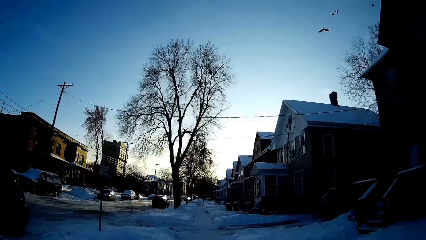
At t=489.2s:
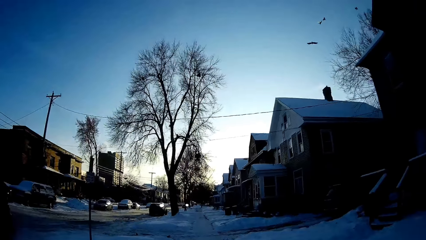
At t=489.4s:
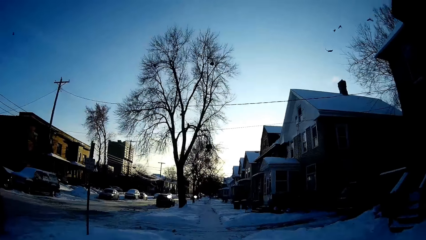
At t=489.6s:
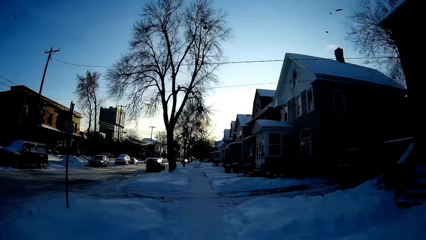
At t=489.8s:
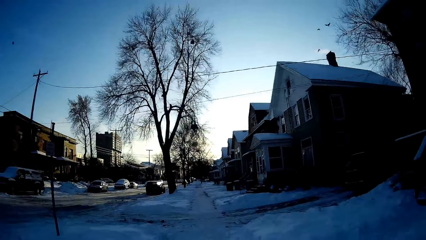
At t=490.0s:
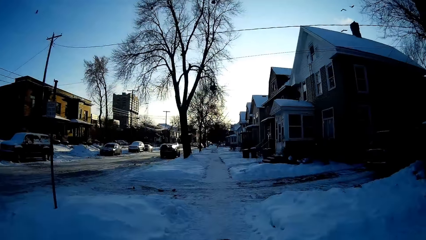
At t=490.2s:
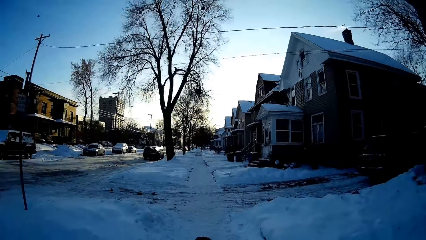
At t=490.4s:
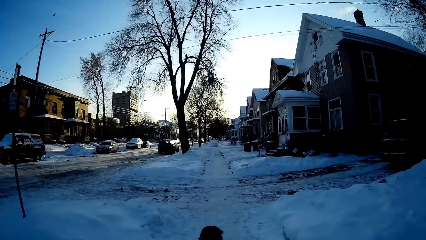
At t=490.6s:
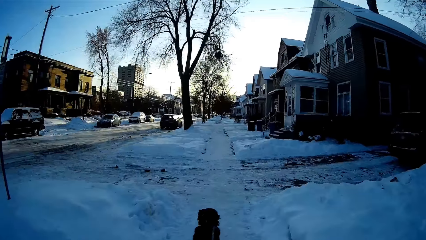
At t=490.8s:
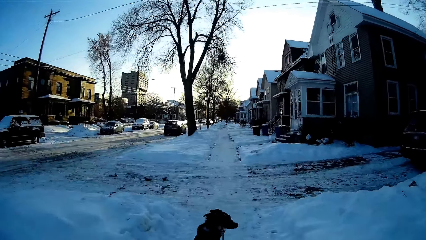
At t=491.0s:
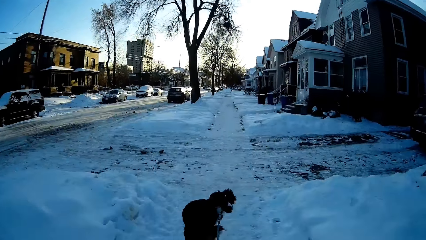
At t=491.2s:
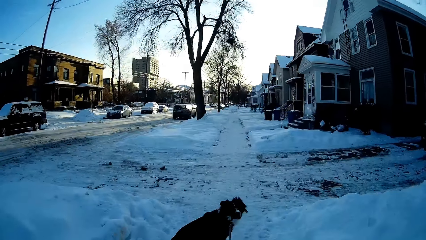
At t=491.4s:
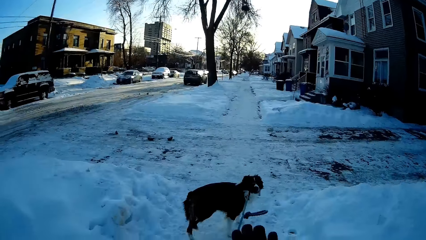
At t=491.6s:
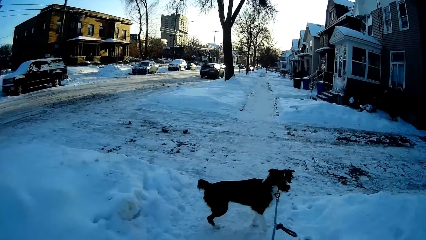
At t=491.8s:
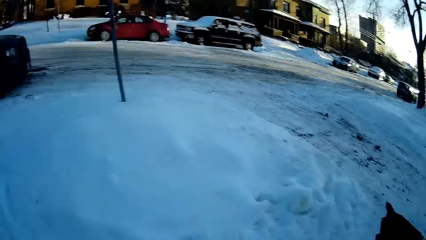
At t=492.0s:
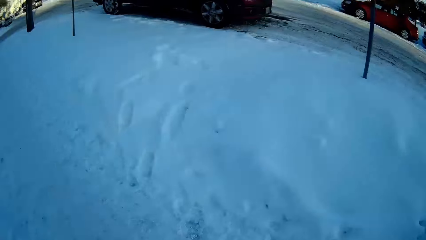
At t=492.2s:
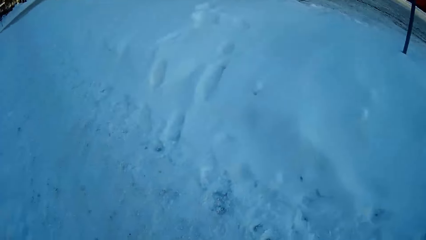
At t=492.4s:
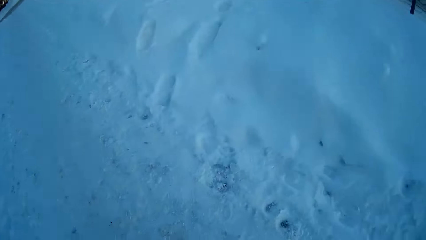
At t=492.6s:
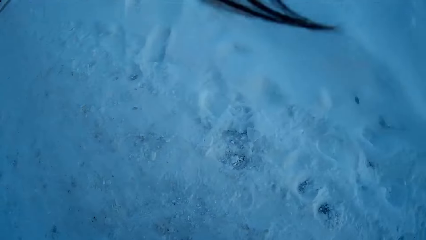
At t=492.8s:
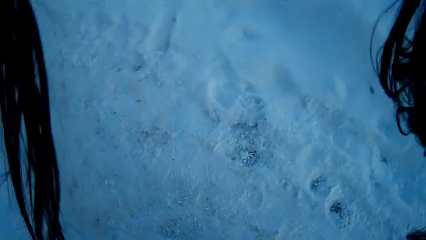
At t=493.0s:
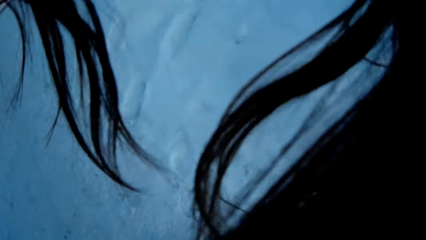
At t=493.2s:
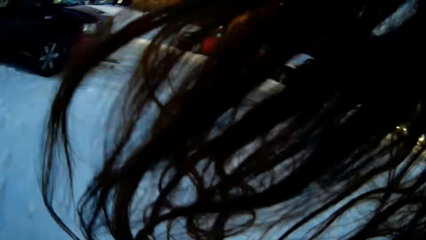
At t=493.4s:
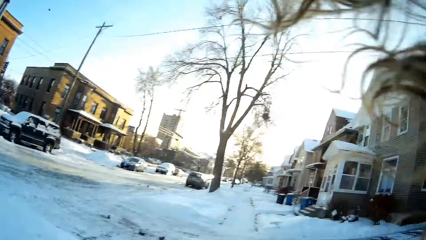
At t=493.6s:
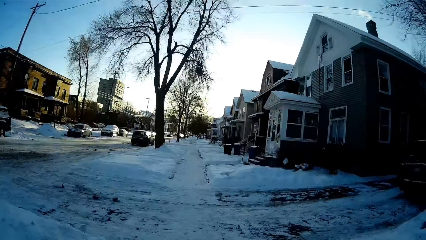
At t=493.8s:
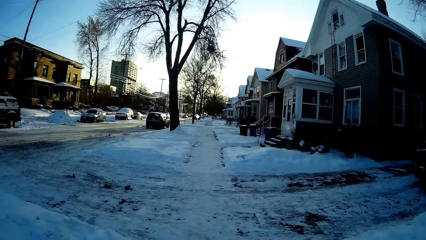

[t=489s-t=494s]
The camera wearer picks up something.

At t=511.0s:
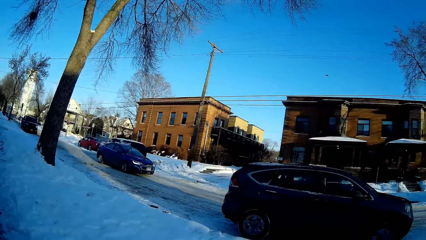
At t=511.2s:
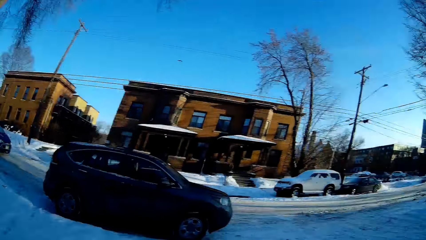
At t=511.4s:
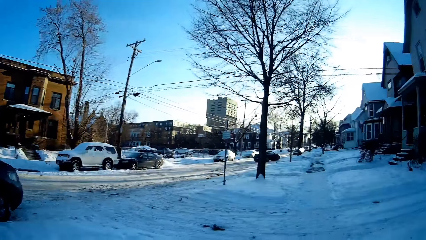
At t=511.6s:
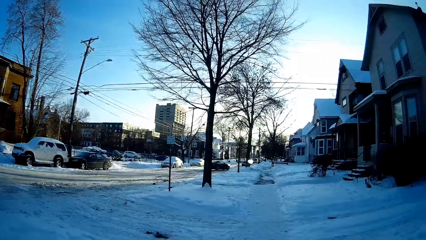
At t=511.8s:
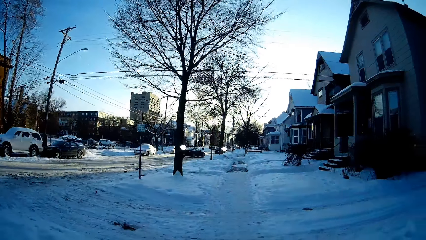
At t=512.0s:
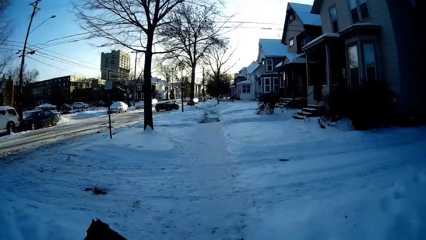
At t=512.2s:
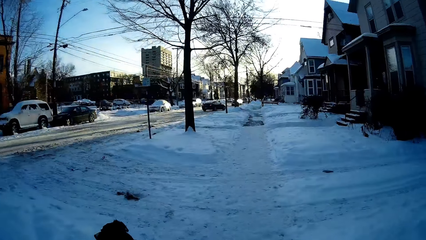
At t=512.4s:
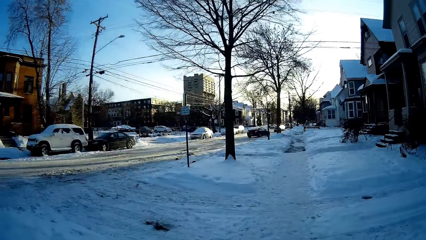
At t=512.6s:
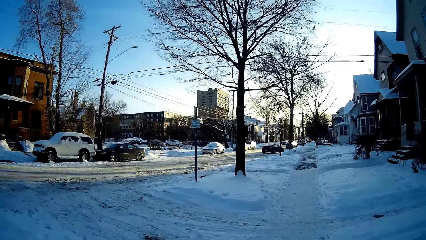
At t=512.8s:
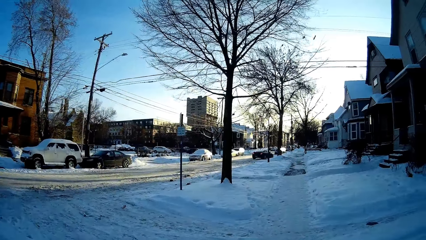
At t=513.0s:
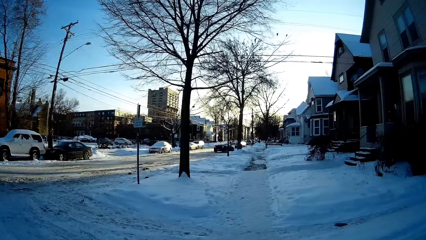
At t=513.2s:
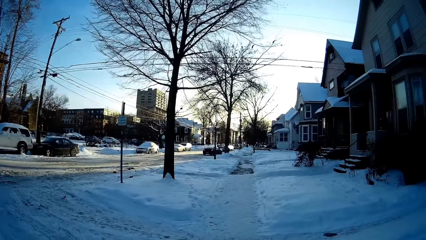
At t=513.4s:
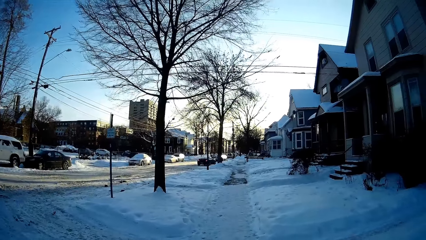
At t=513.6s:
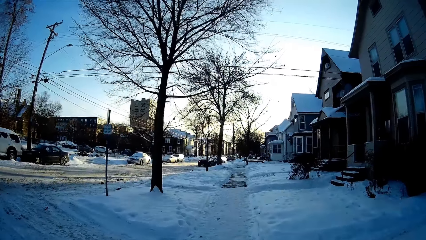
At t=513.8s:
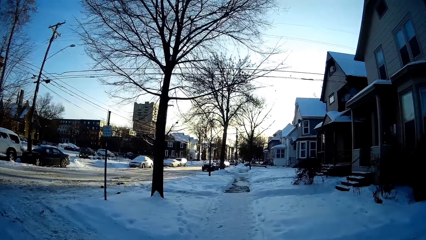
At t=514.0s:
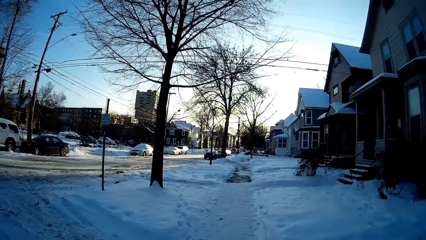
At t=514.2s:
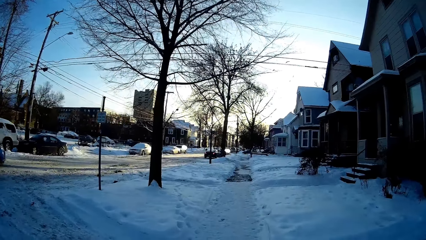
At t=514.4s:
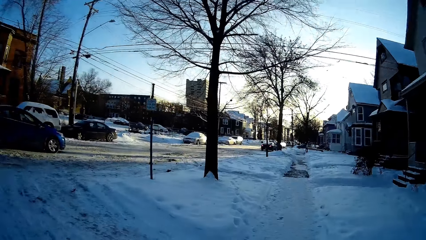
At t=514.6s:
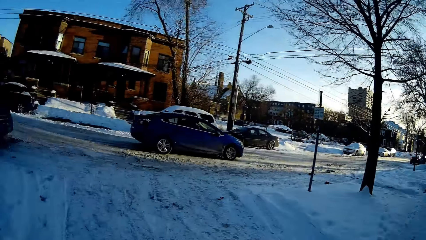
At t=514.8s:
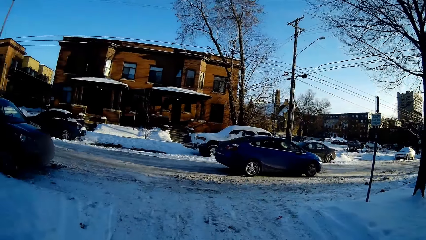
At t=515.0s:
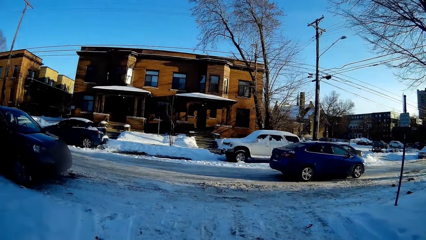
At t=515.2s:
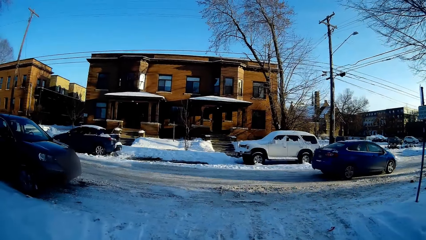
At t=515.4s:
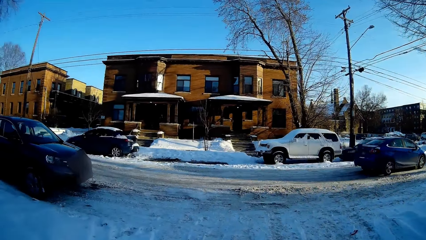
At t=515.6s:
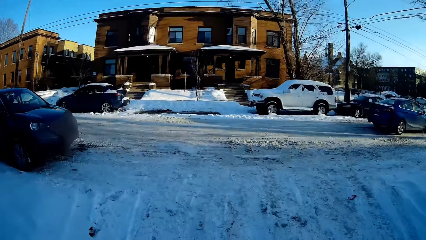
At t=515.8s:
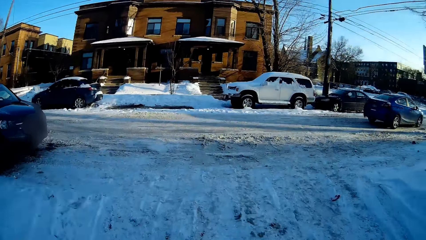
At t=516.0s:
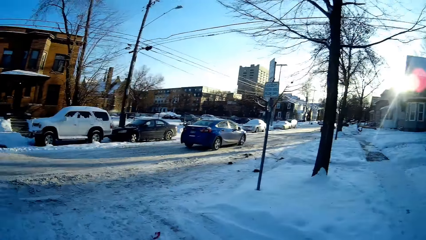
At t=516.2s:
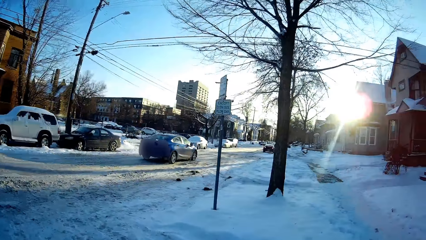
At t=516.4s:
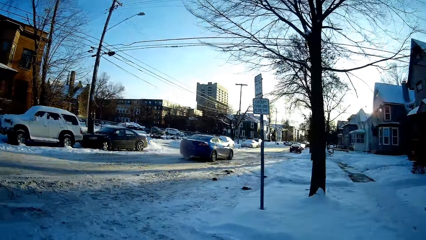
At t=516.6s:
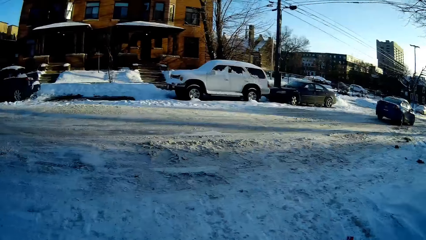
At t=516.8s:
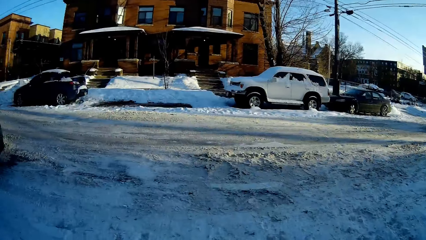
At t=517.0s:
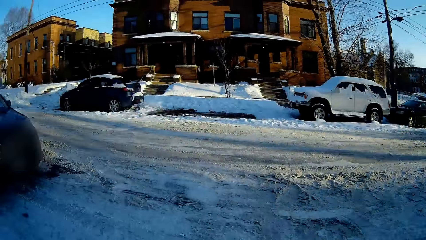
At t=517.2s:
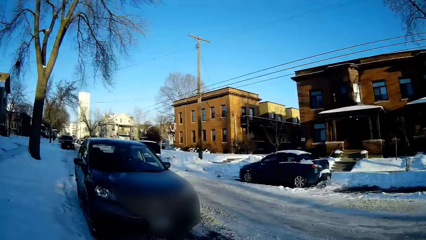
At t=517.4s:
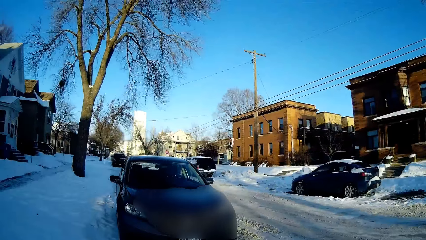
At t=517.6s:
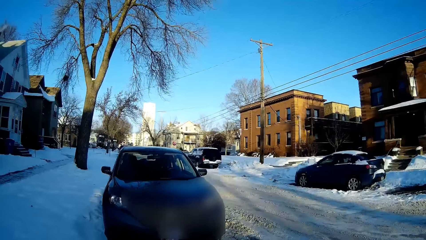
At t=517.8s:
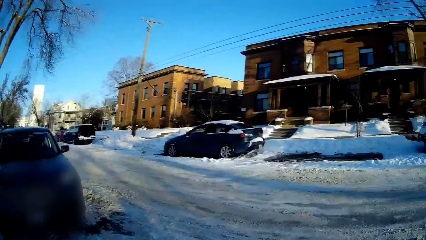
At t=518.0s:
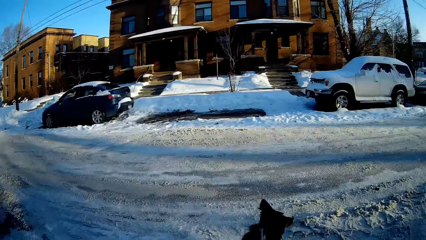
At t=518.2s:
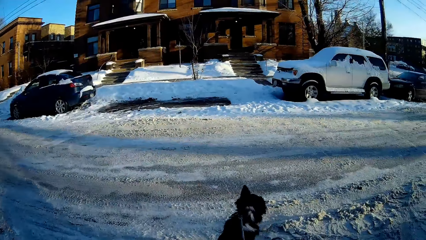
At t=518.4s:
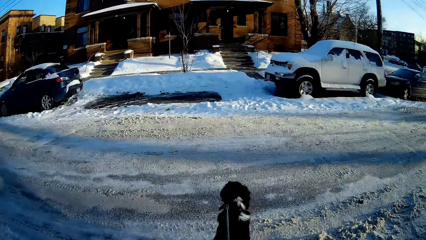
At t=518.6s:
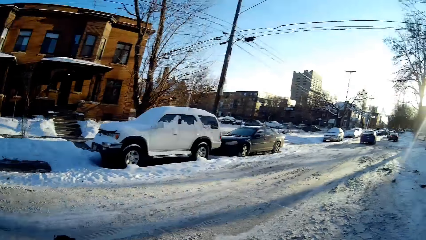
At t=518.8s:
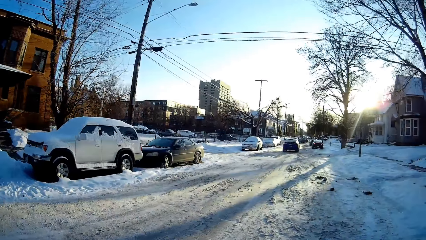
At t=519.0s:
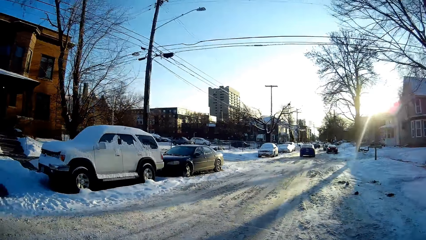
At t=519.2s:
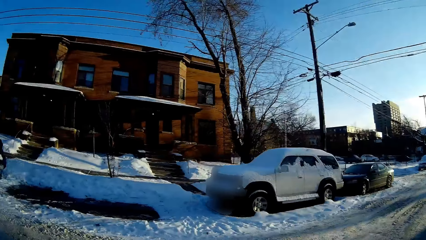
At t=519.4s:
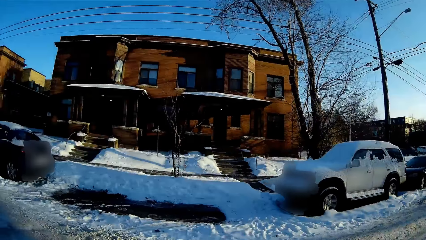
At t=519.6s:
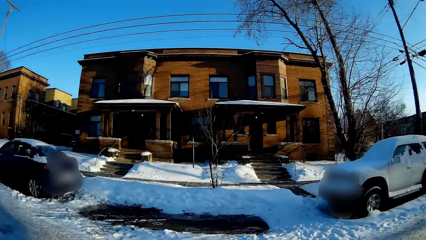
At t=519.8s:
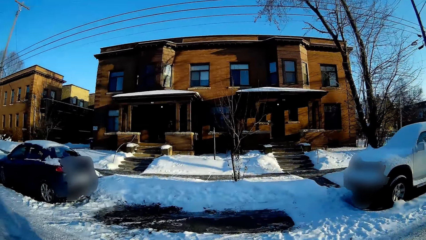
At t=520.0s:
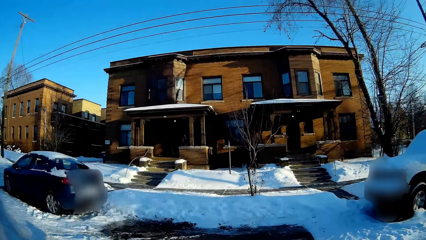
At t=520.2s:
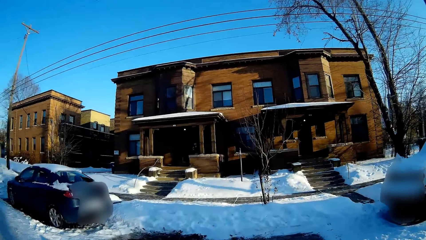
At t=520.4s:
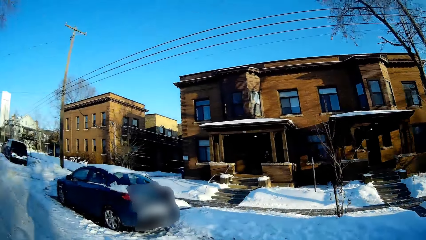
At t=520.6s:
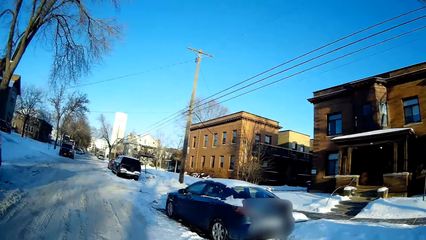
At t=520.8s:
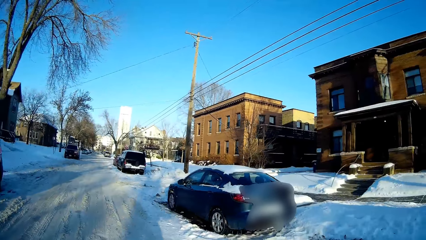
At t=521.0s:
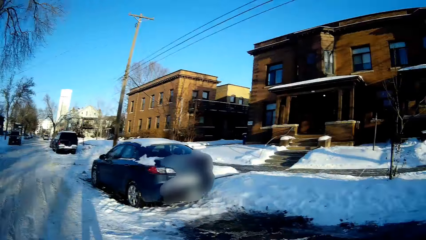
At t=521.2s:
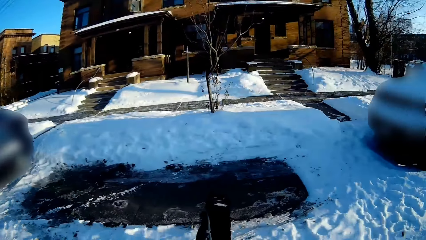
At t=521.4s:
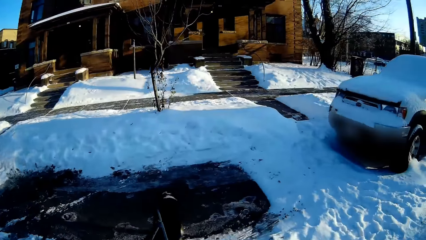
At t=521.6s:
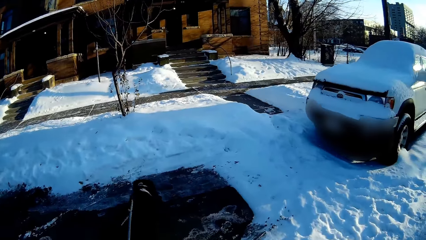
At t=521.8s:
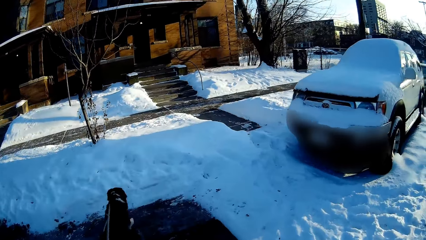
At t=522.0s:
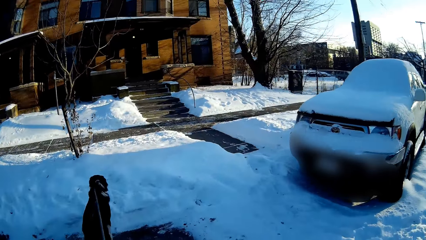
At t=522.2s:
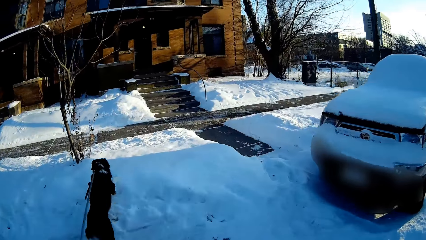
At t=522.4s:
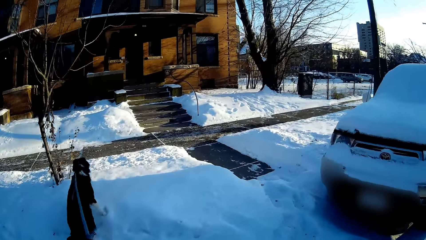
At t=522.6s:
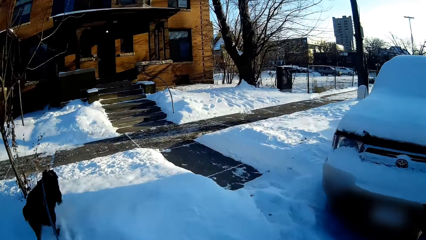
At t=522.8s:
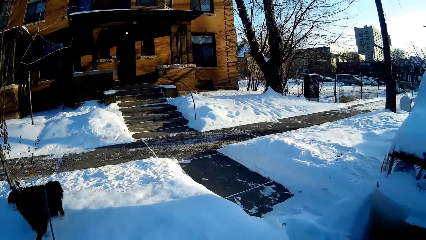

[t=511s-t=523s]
The camera wearer looks at the car. They walk the dog on the snow road. They cross the road with the dog. They look at the road.
